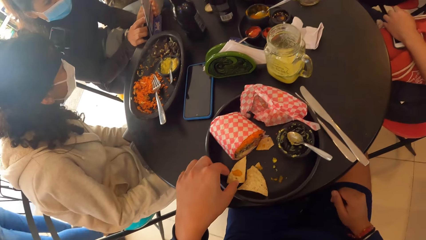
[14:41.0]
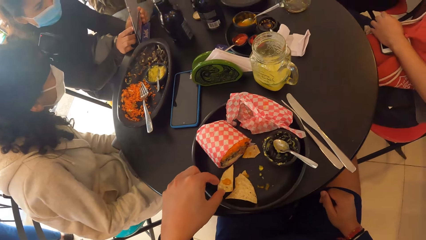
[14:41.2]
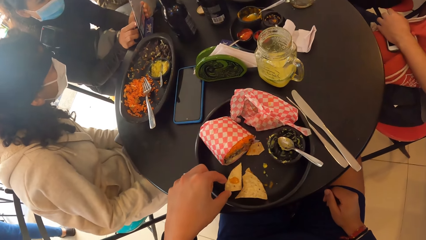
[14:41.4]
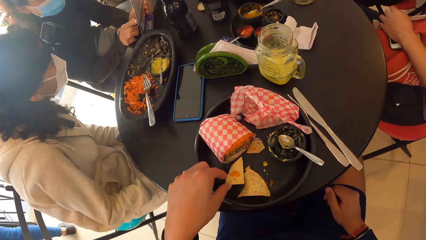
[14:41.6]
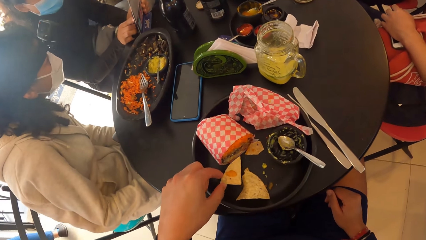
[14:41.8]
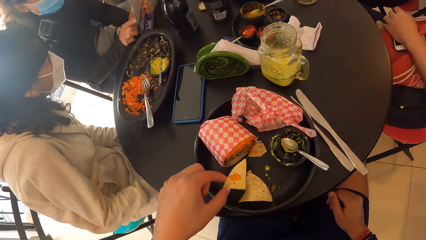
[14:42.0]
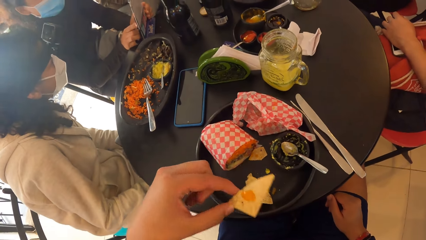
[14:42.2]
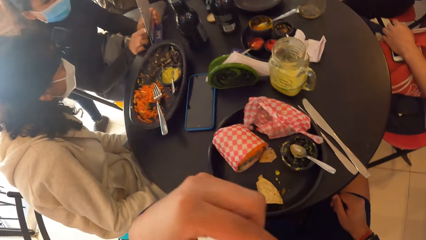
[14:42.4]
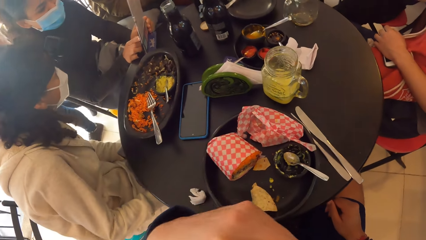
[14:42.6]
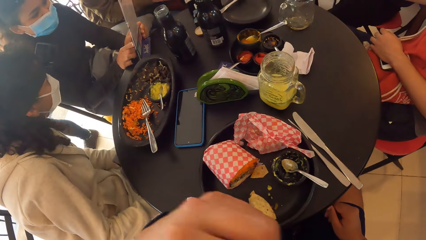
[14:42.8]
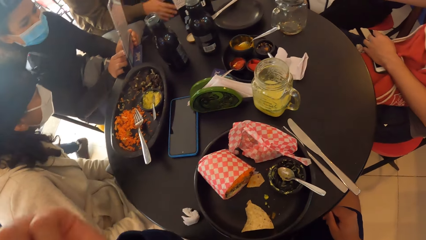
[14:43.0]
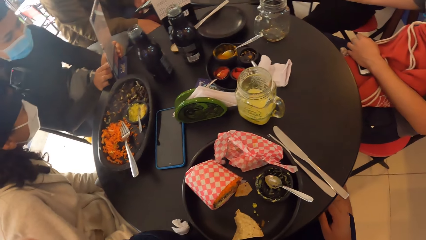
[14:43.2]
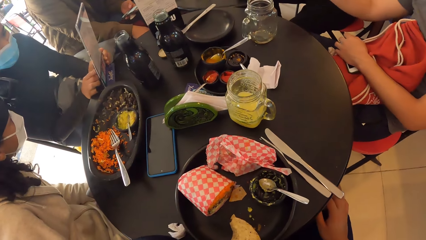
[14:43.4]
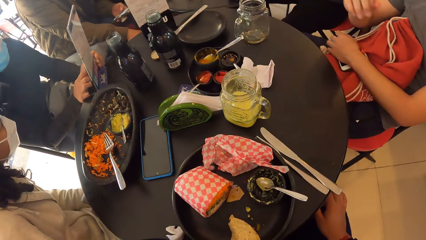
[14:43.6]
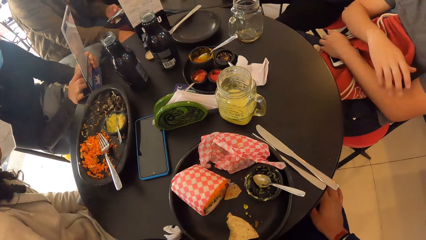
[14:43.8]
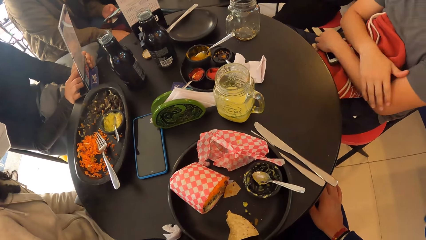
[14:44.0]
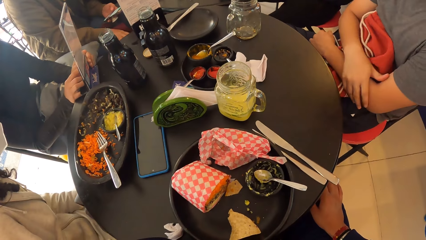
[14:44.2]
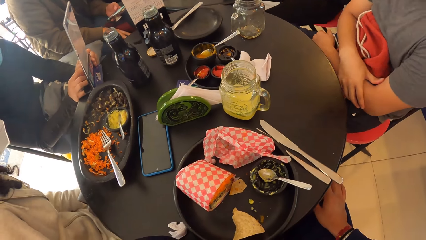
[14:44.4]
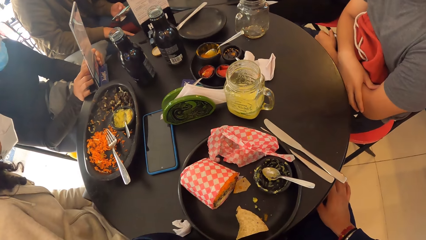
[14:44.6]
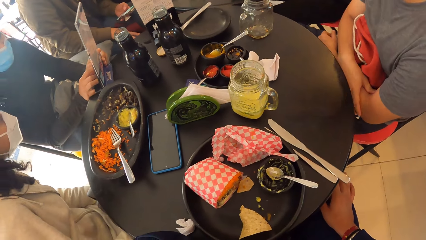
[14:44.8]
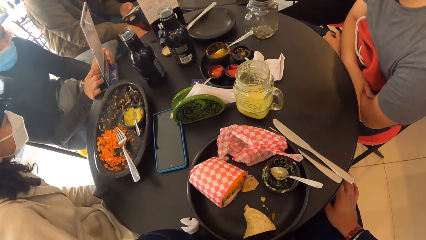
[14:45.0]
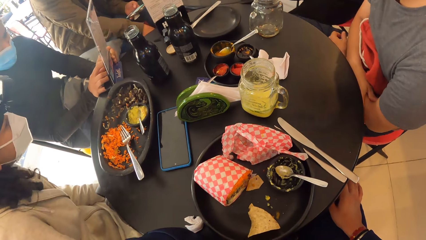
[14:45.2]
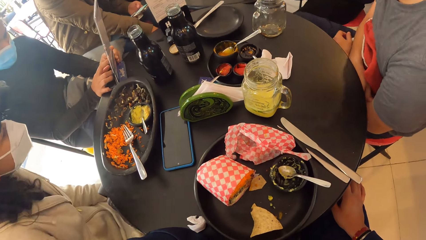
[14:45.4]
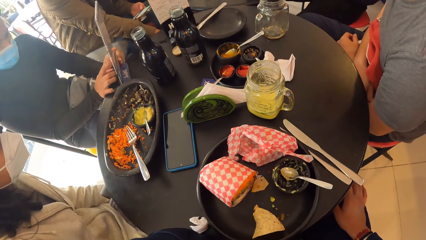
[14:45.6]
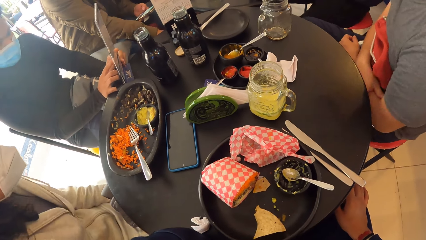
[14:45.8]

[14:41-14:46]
The camera wearer picks a potato chip on a plate with his right hand.

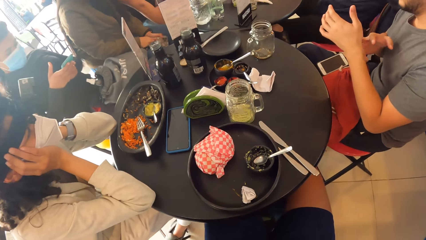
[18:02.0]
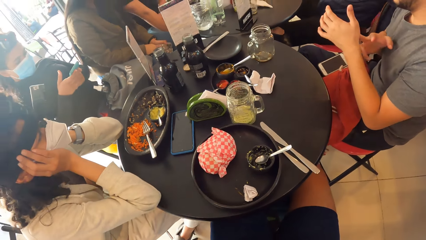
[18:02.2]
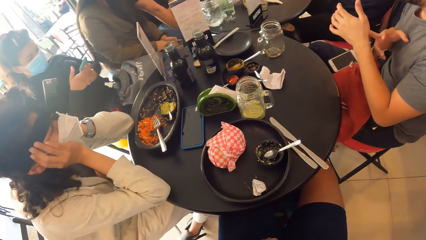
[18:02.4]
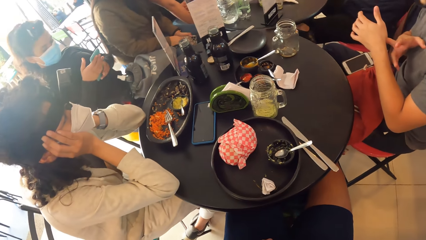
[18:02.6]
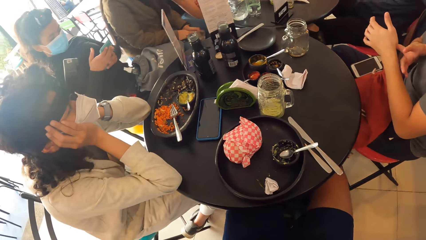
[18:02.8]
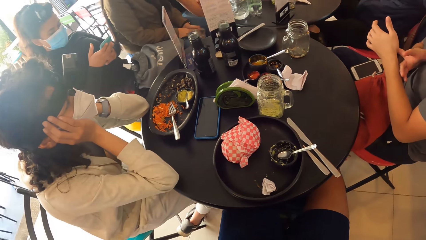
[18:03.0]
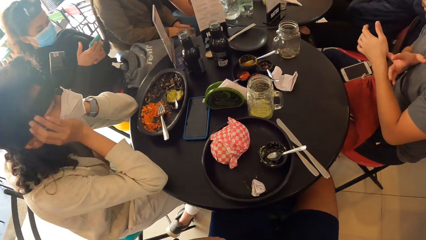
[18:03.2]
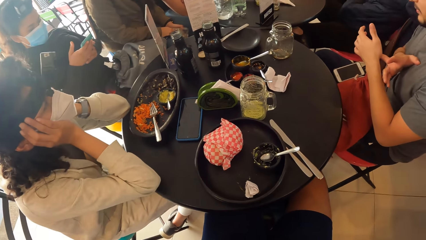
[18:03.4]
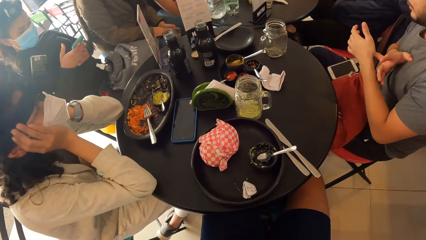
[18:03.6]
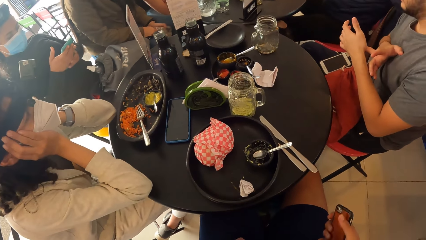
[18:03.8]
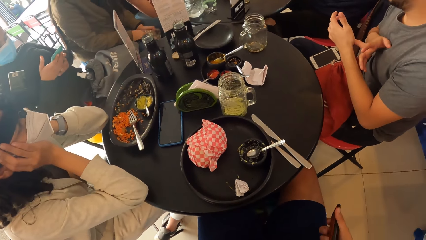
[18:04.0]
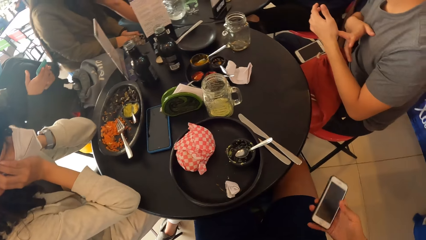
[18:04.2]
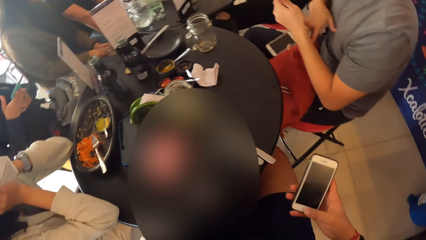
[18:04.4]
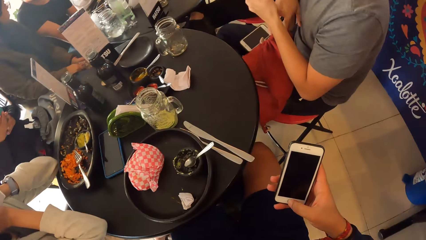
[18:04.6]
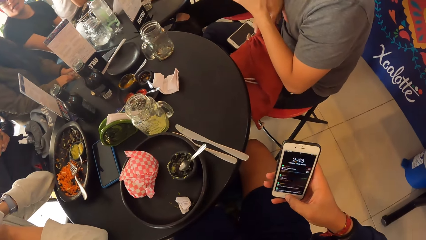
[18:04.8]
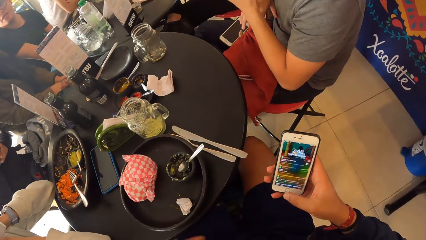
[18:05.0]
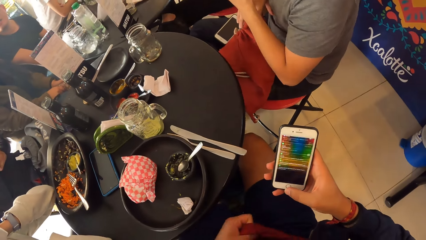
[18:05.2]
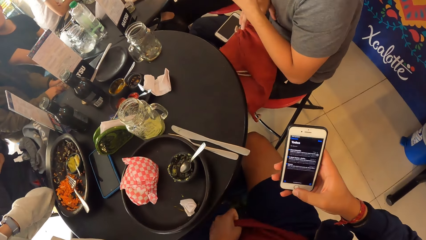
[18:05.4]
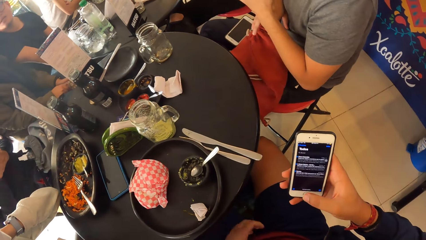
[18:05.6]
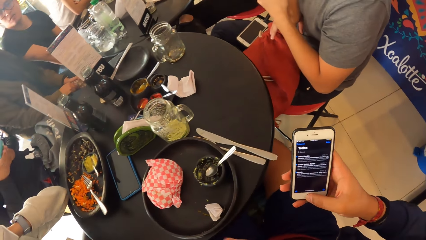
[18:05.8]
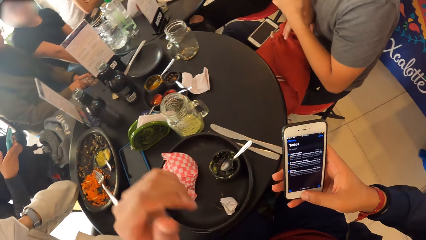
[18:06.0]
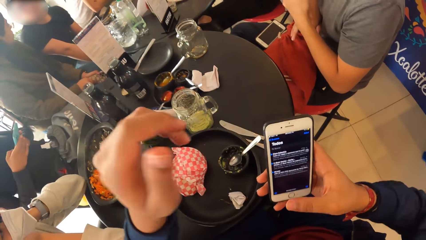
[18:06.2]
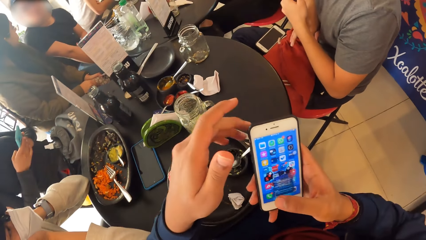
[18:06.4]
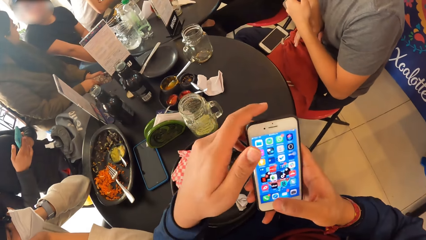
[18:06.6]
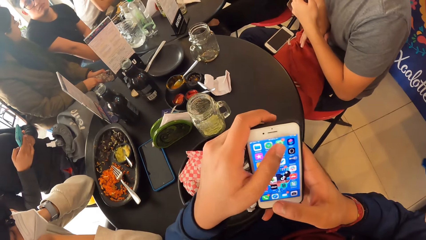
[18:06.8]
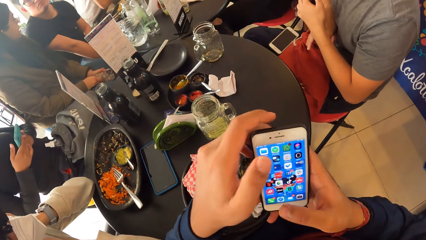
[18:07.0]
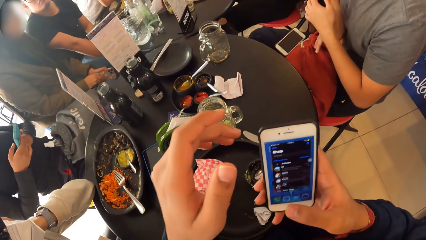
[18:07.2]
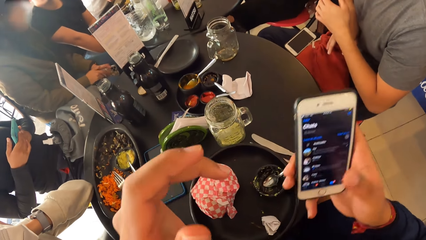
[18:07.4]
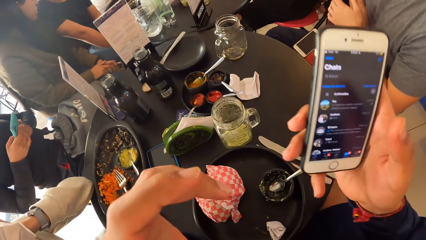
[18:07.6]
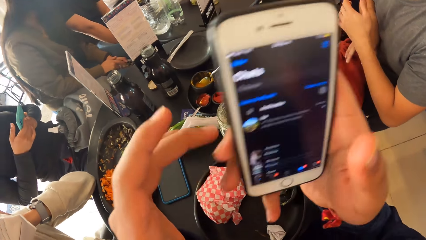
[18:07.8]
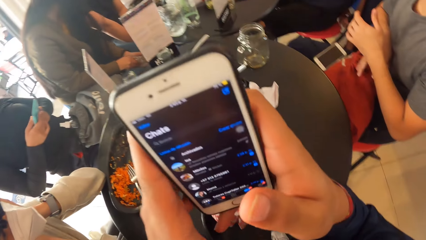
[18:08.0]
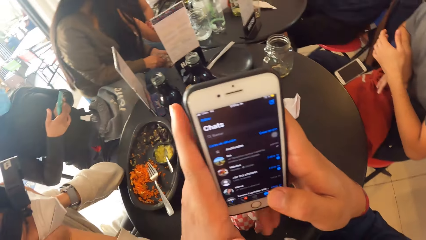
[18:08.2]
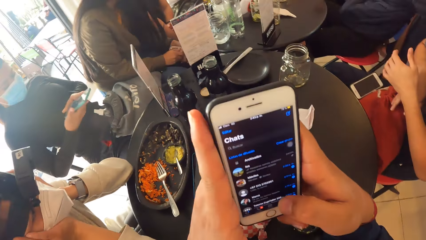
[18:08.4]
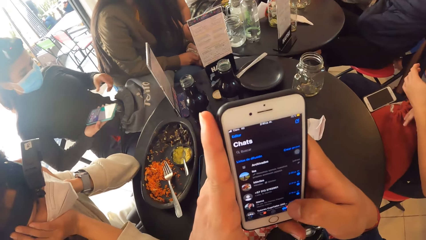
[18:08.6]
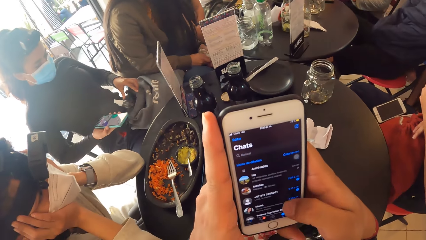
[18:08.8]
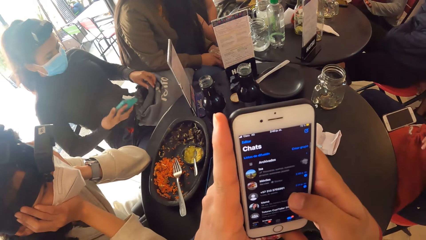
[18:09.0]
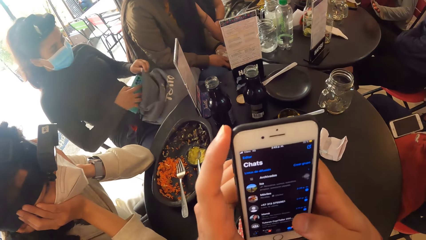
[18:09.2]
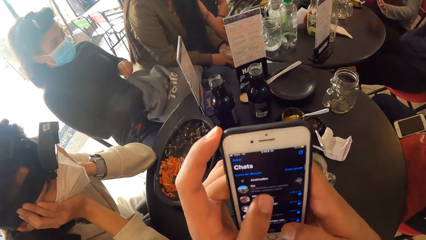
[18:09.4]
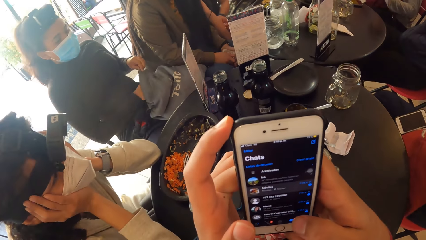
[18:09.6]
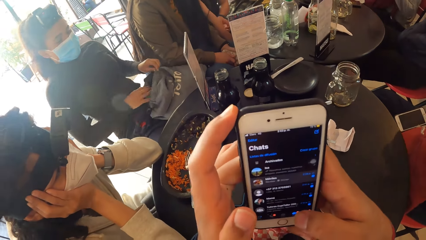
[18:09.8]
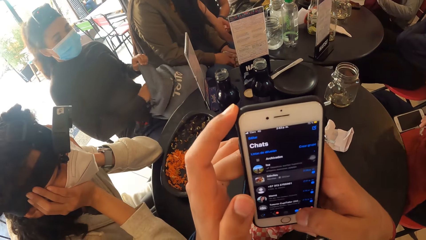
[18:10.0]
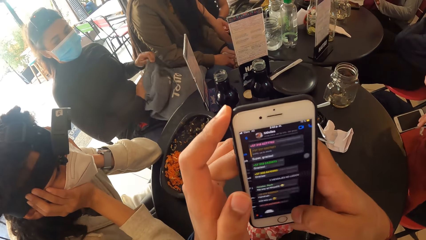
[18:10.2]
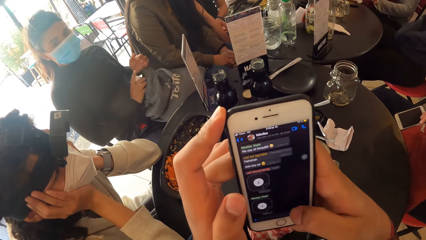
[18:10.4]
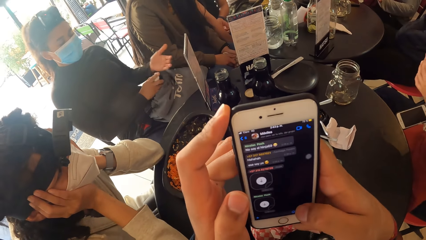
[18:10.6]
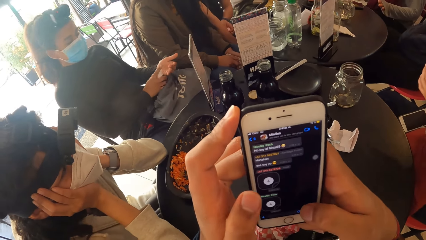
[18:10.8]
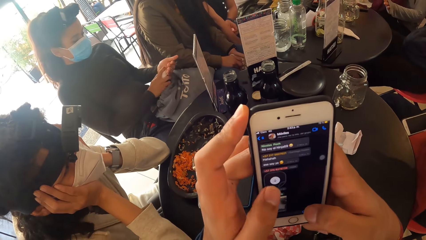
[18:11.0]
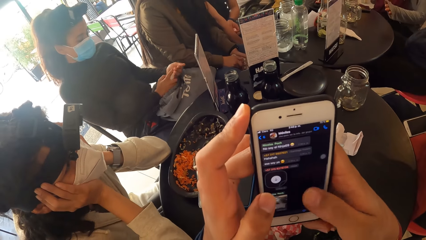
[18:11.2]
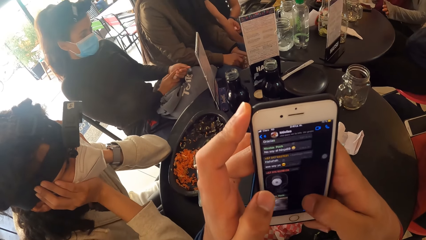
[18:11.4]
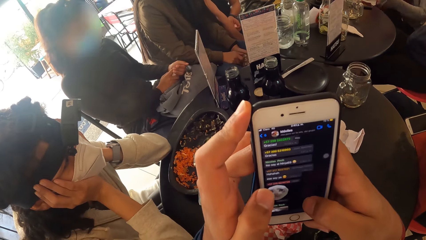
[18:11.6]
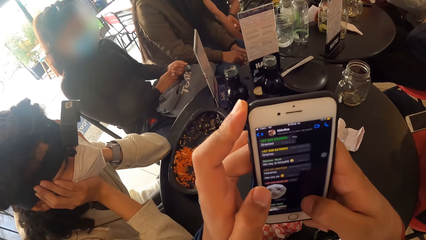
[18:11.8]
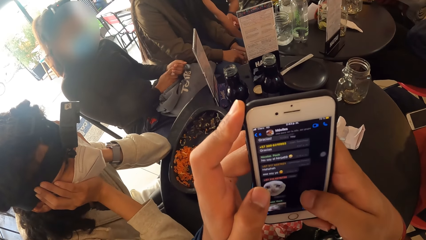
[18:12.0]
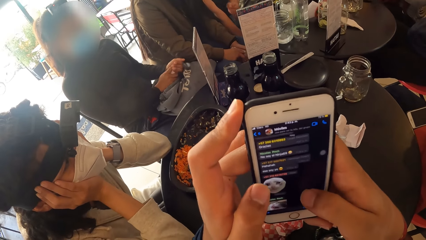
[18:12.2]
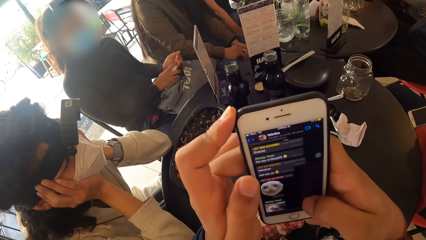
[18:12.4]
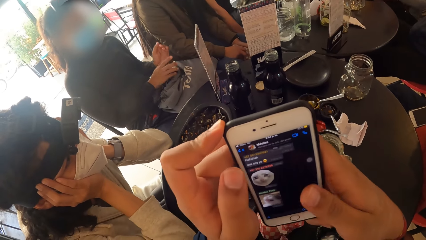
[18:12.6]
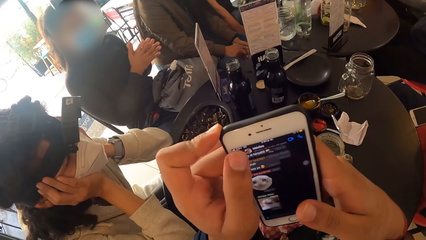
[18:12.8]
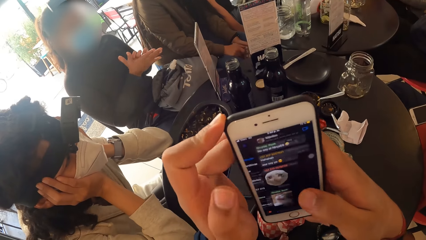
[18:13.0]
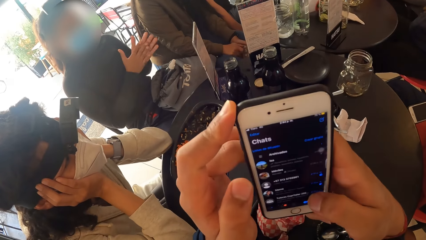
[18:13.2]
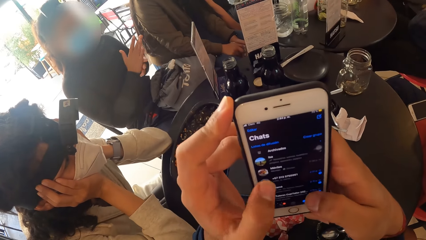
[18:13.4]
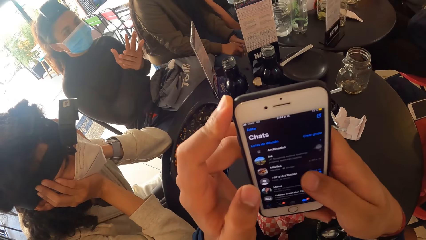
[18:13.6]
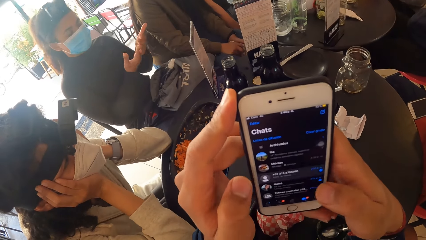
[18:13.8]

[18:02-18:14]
The camera wearer holds a mobile device in his right hand. He operates the mobile device with both hands.
